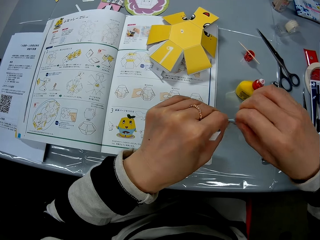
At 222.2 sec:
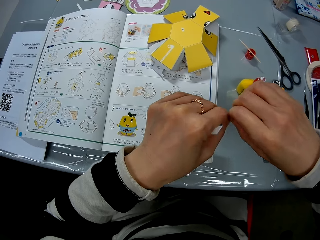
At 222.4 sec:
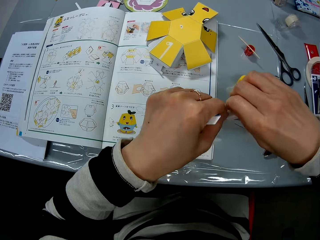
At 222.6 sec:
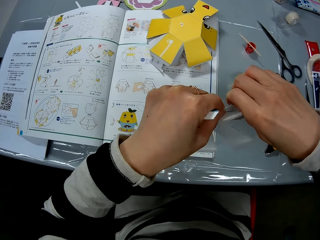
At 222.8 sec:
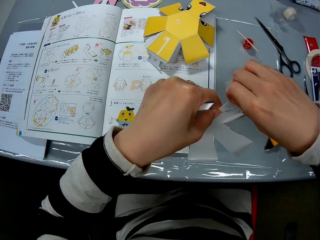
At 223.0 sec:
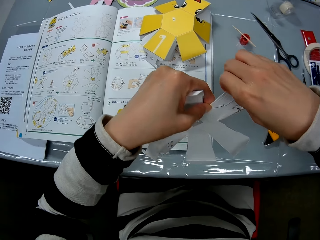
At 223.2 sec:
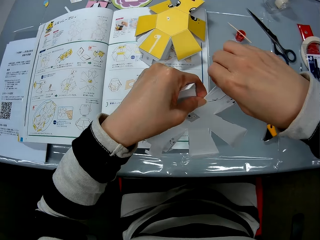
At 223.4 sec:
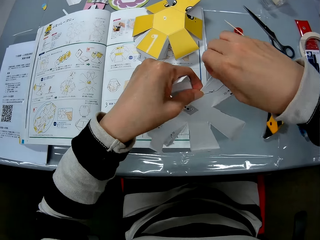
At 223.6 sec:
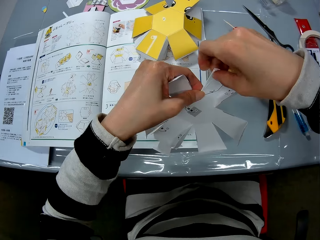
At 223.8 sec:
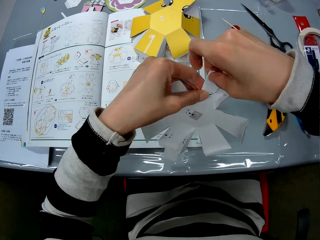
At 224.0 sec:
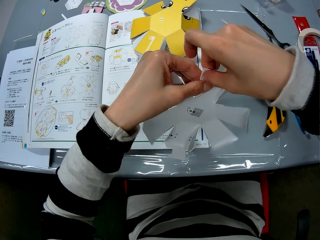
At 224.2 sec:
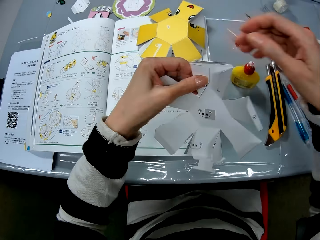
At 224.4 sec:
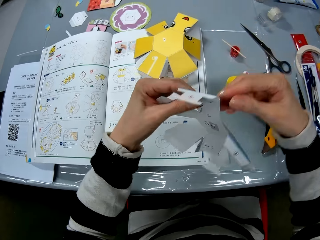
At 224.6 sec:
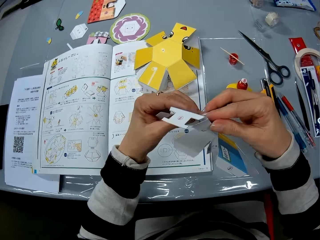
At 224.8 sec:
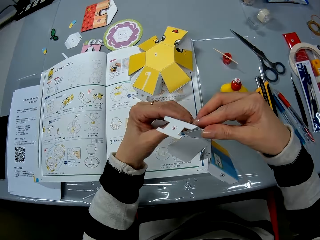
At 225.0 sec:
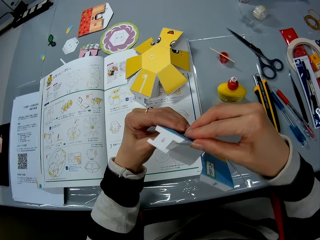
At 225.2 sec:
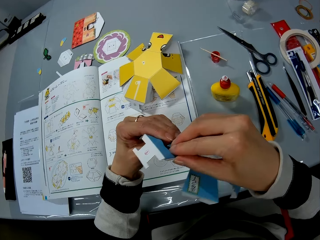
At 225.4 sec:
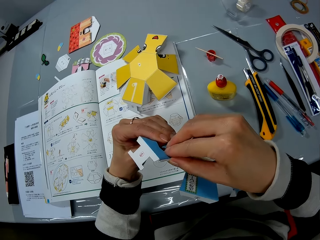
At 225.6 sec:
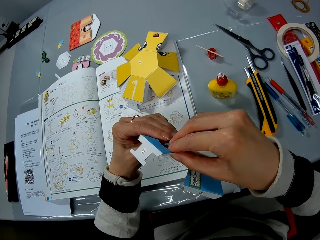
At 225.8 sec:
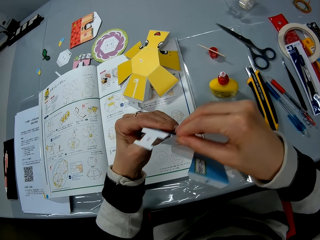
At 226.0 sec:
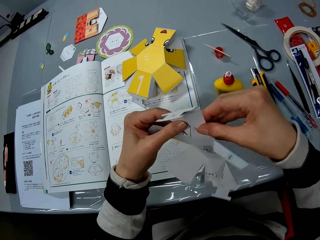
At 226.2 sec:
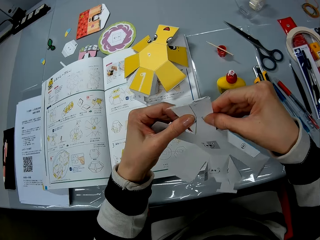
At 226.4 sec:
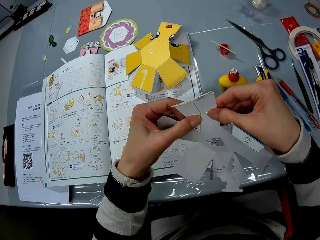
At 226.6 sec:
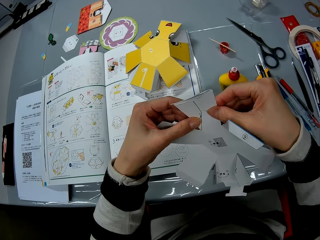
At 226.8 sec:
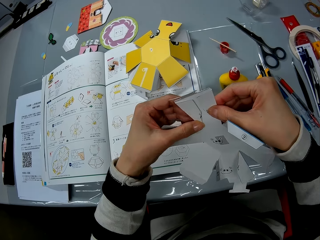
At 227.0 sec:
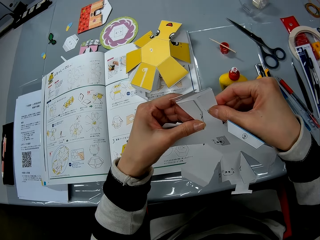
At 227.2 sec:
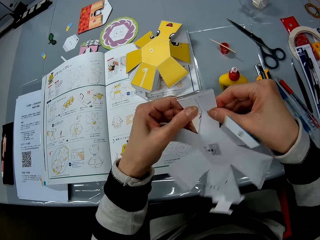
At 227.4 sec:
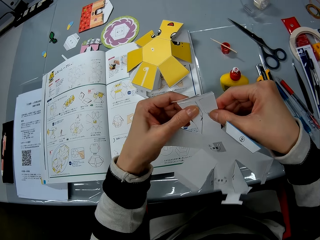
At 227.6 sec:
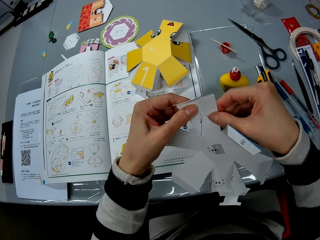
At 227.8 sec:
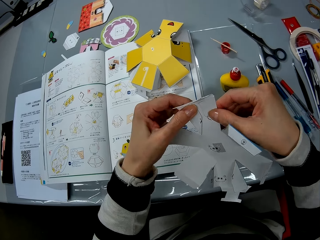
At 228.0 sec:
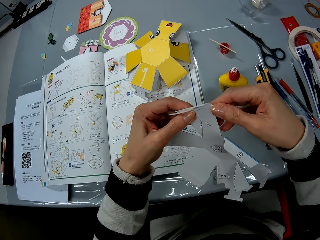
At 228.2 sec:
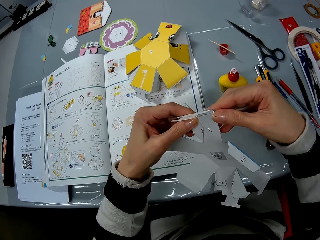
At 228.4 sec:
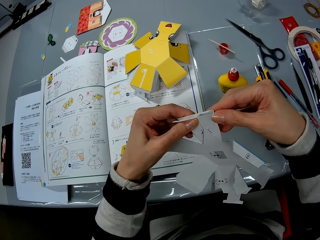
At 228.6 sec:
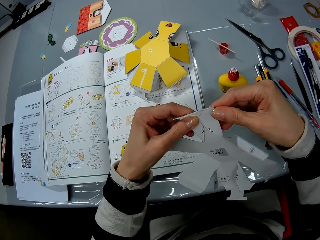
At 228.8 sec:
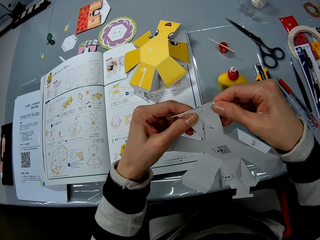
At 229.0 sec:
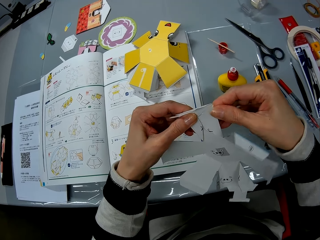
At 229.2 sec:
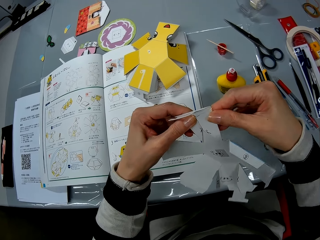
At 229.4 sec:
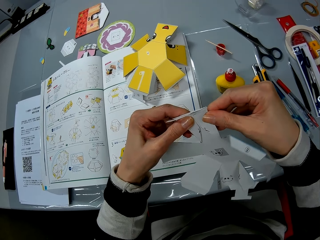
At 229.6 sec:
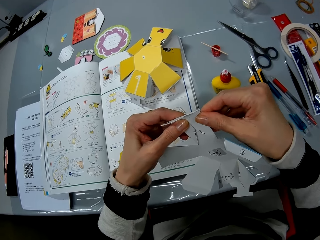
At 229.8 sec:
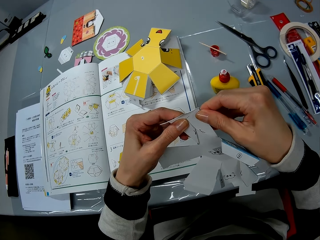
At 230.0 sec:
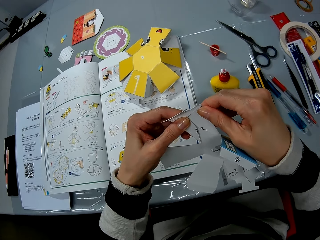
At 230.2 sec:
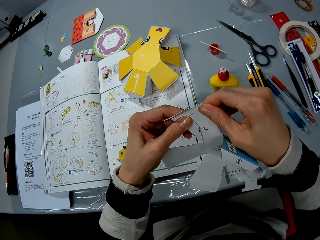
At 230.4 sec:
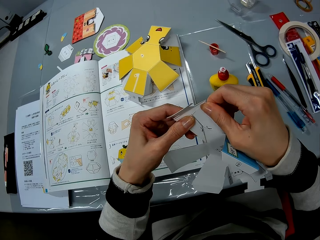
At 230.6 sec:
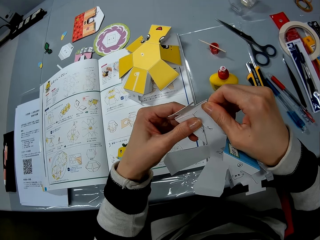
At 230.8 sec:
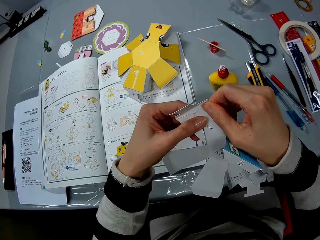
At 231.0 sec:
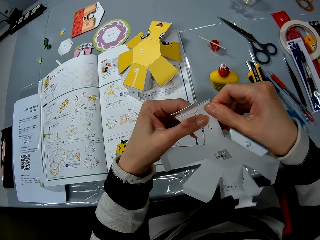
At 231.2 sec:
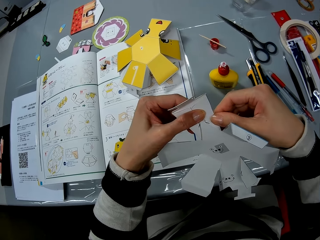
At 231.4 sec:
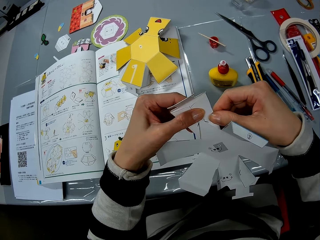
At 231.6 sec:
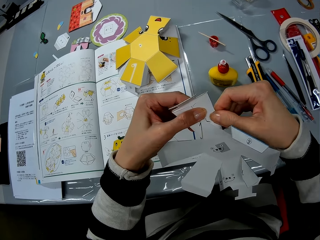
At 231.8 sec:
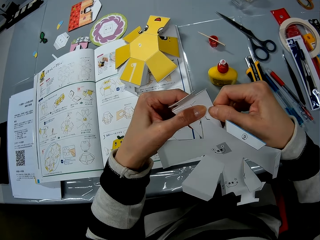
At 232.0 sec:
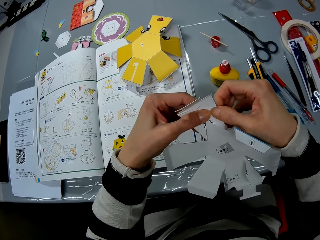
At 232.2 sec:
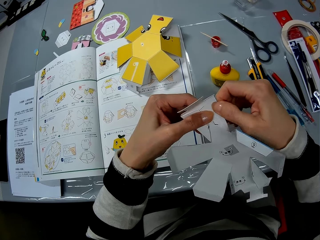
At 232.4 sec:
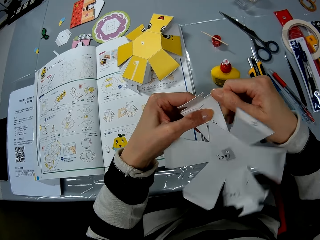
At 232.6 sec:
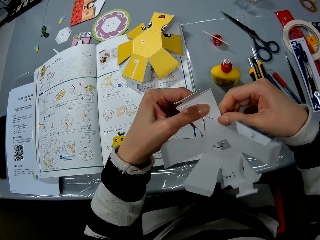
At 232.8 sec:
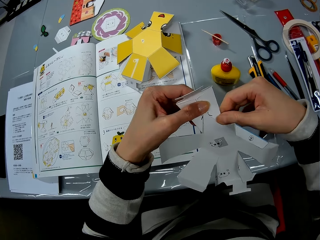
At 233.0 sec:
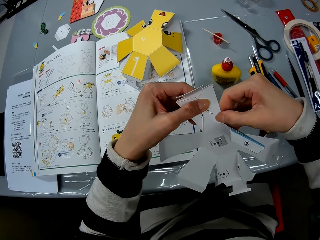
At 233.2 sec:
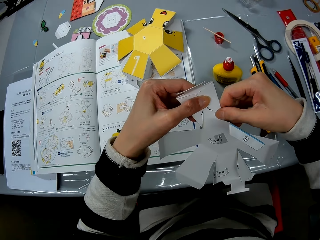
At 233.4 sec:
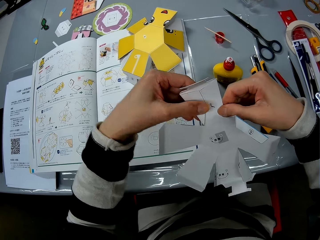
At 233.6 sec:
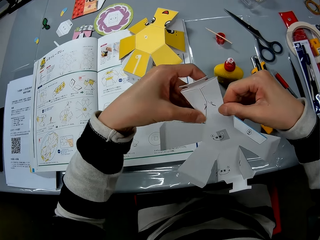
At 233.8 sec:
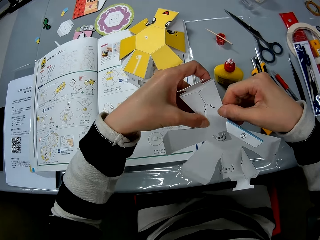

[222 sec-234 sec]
The camera wearer moves a hand to a different part of the crafting paper.

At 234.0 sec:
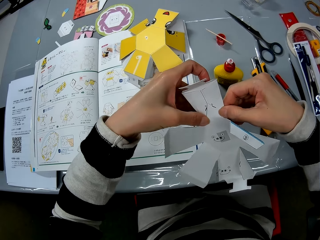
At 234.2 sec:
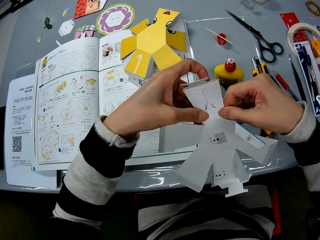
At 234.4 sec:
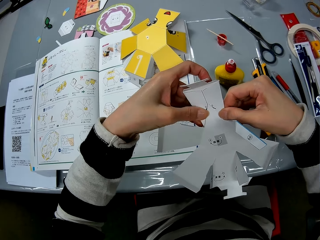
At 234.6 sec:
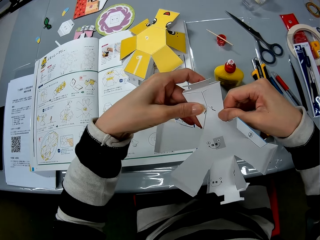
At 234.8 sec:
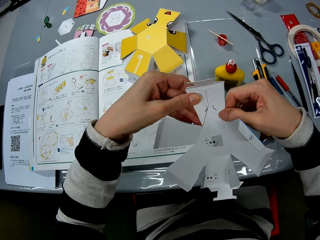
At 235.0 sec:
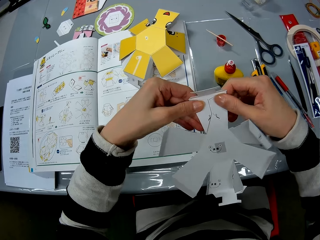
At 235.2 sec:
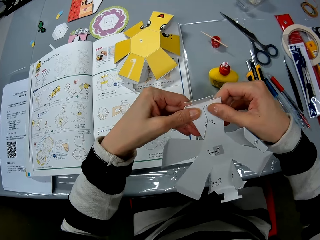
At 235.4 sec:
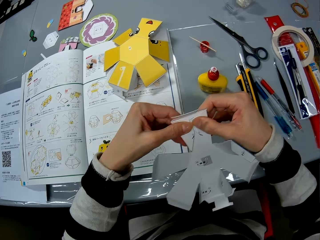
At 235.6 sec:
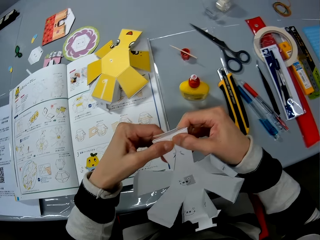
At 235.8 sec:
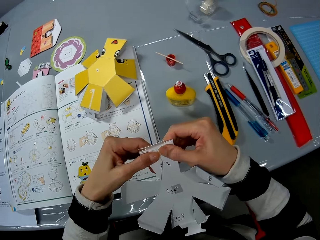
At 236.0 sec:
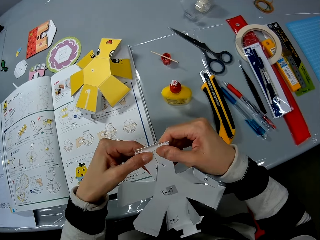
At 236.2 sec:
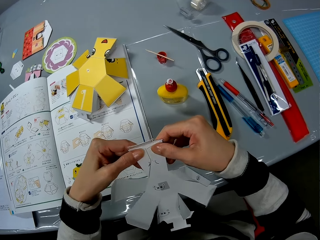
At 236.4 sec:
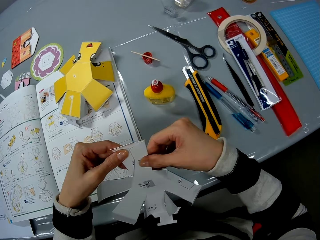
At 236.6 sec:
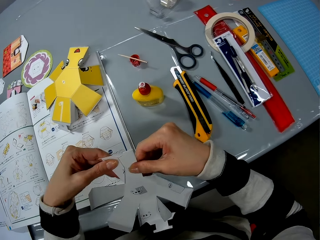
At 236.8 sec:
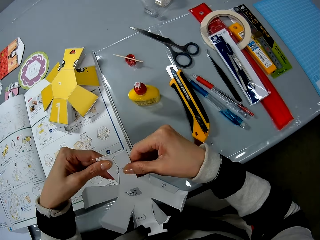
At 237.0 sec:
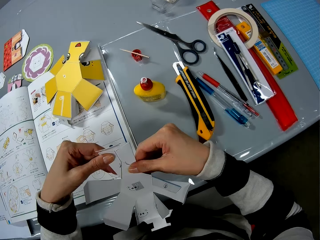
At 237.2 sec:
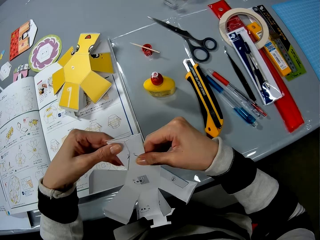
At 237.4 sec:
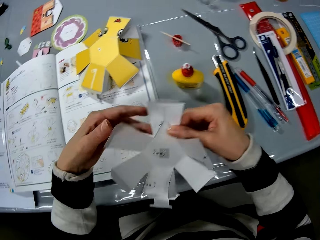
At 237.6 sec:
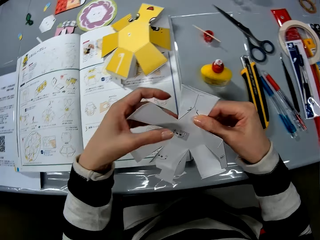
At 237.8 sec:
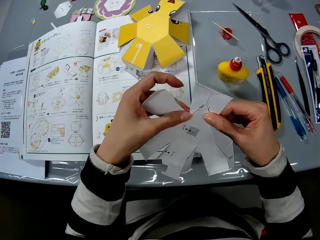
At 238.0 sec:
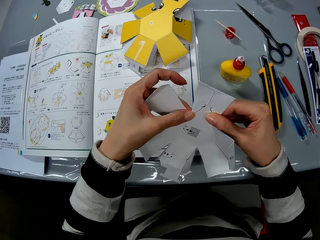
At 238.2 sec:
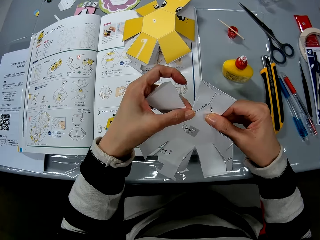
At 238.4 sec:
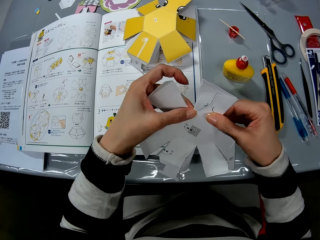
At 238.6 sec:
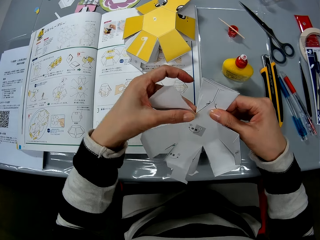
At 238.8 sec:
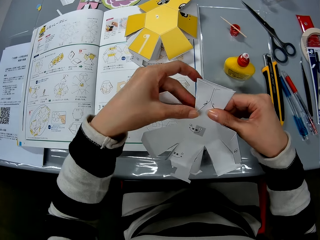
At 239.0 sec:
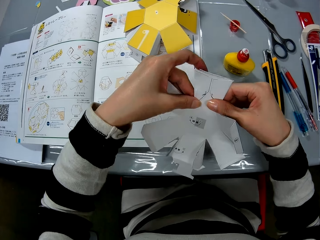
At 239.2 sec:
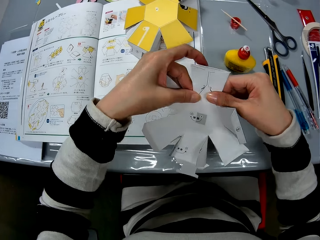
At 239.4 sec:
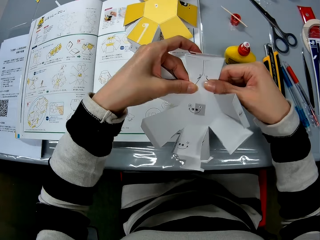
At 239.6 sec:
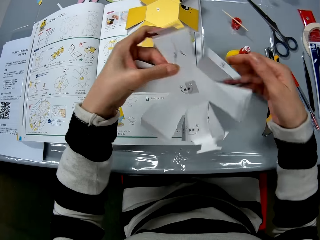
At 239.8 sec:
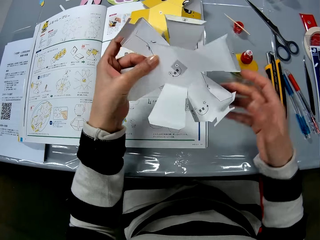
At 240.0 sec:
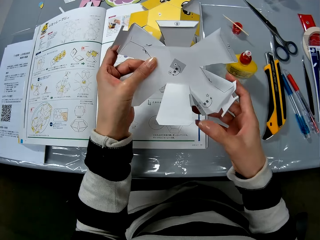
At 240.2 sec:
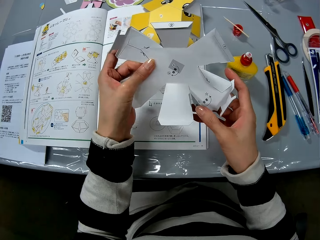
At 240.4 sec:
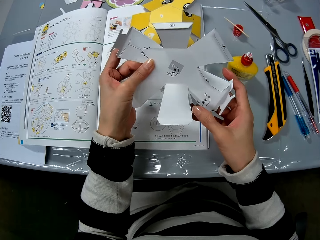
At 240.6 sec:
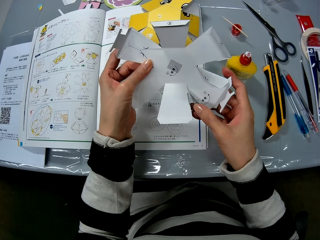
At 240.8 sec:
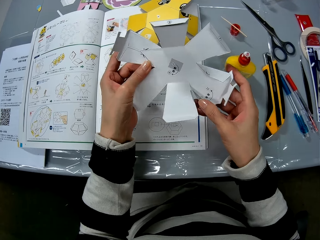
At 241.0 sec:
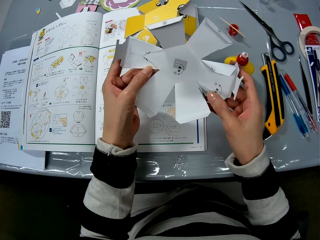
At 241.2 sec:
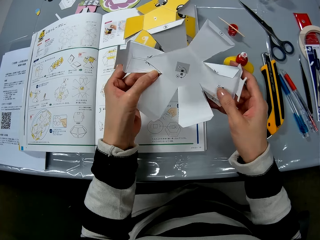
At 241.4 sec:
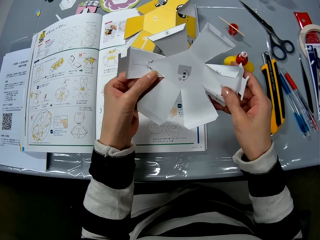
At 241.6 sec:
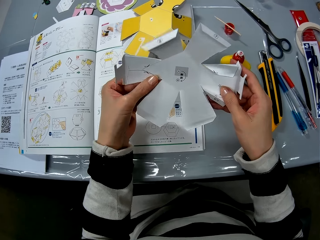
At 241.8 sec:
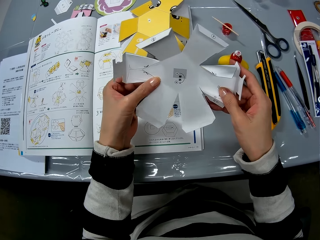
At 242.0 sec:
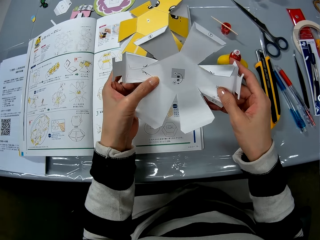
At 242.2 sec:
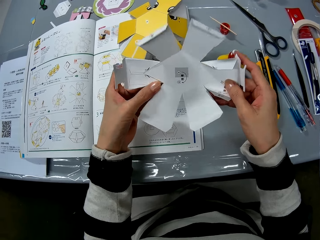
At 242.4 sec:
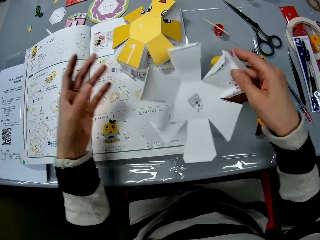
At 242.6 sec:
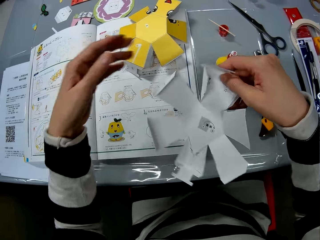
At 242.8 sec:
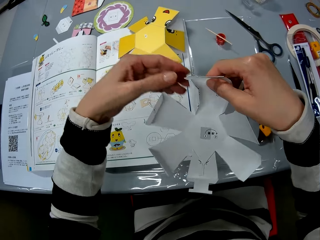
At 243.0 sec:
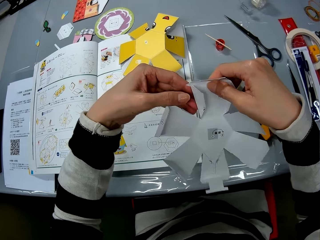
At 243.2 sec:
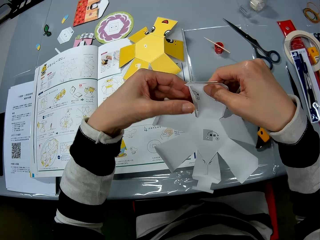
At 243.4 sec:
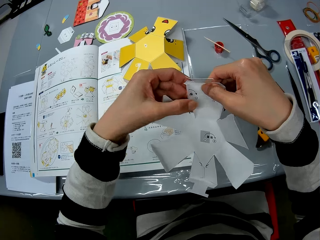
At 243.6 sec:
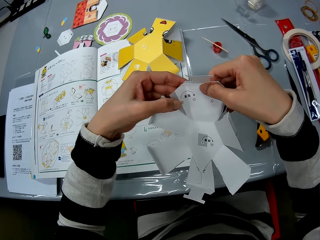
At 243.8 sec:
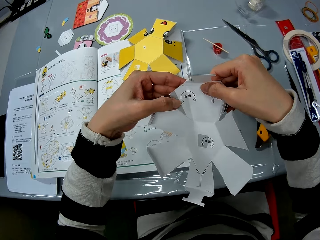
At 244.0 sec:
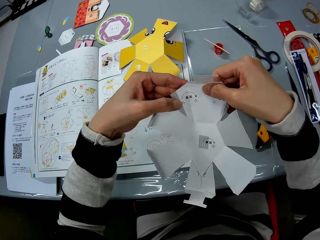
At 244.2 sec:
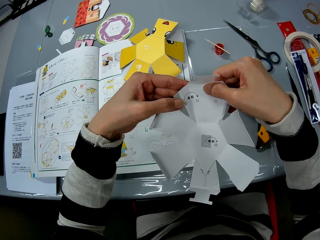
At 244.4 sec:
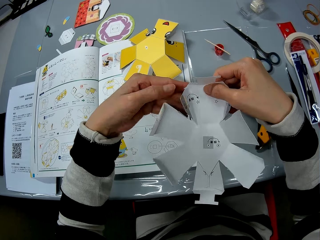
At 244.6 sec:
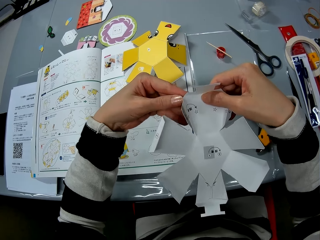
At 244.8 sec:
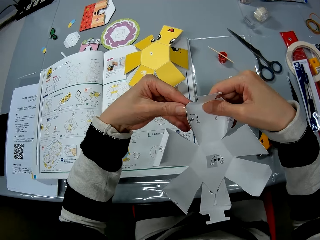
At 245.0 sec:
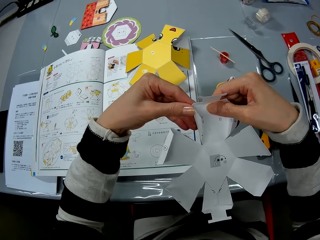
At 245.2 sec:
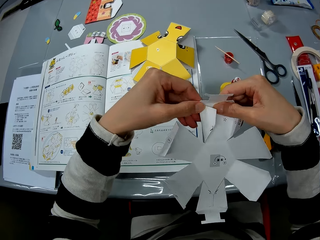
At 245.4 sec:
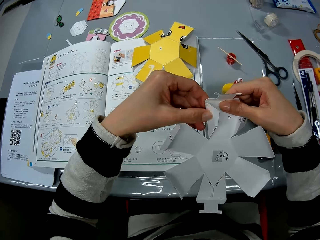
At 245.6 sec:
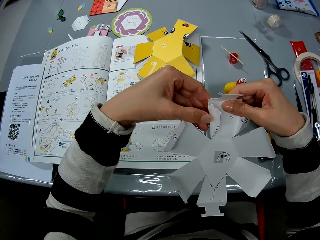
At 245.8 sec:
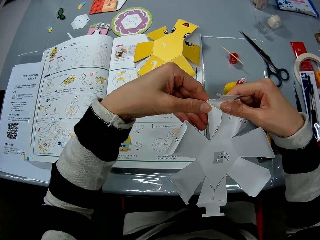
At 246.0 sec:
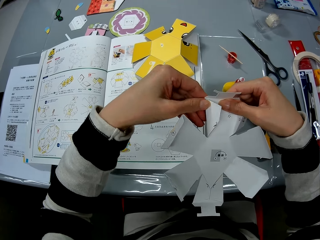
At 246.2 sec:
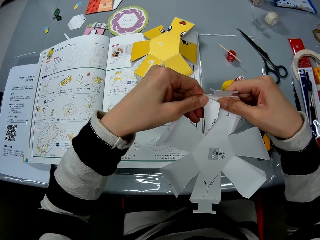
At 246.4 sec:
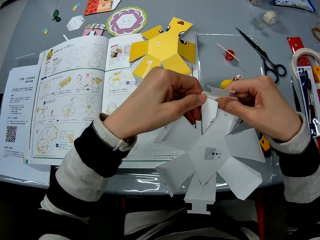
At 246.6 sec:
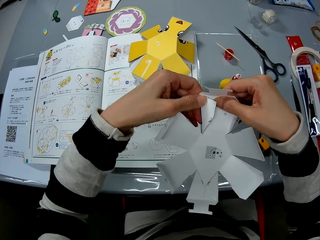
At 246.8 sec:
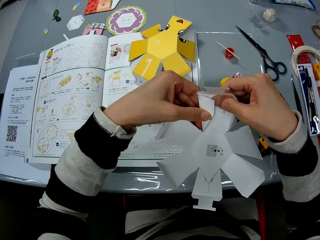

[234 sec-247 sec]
The camera wearer turns the craft paper in her hands. She holds the craft paper. She unfolds the flap of the craft paper with her left hand. She folds the flaps of the craft paper with her hands.
